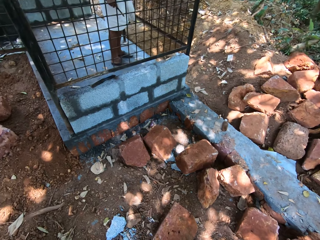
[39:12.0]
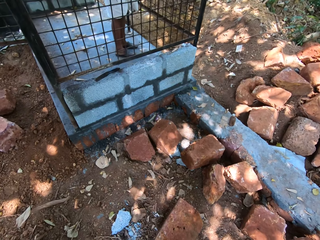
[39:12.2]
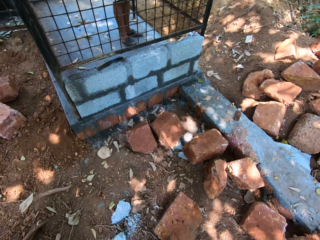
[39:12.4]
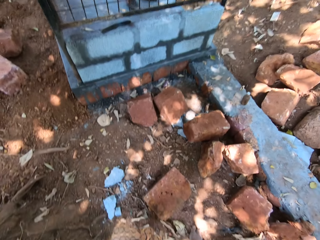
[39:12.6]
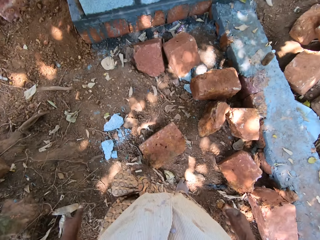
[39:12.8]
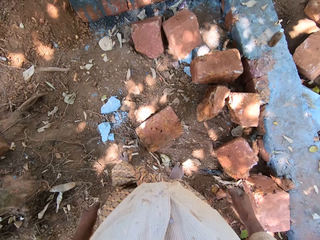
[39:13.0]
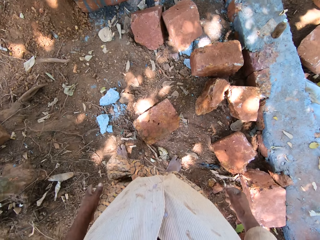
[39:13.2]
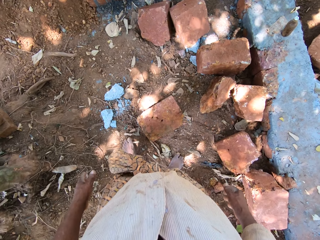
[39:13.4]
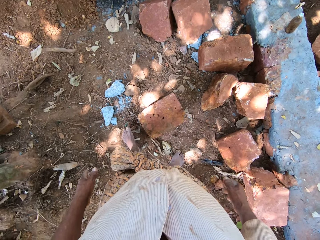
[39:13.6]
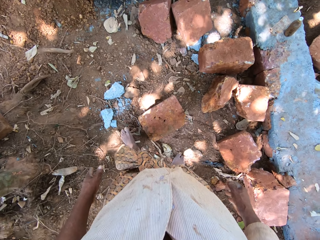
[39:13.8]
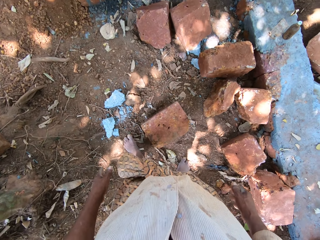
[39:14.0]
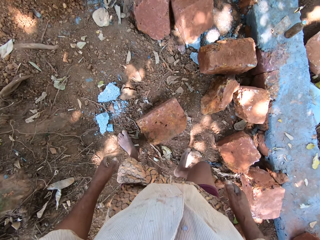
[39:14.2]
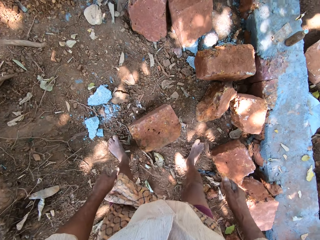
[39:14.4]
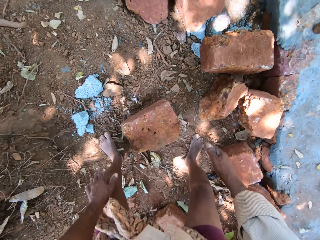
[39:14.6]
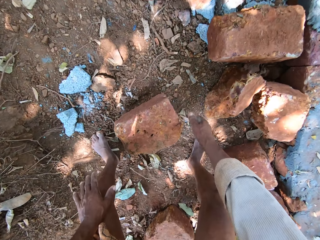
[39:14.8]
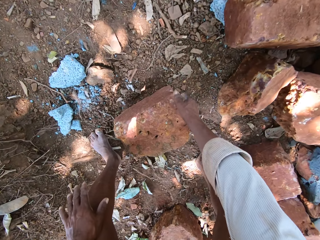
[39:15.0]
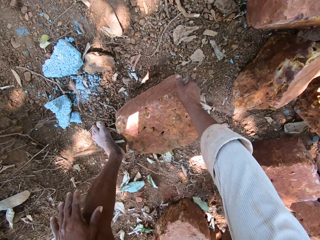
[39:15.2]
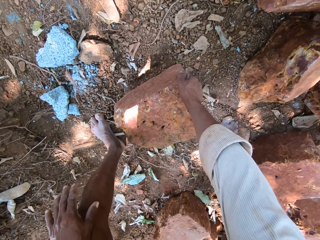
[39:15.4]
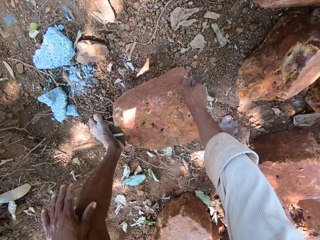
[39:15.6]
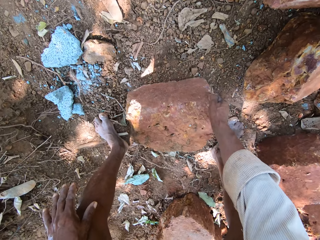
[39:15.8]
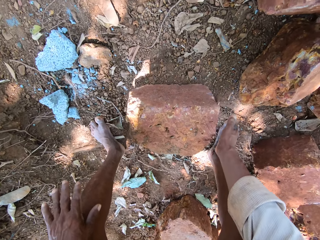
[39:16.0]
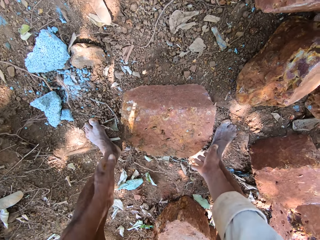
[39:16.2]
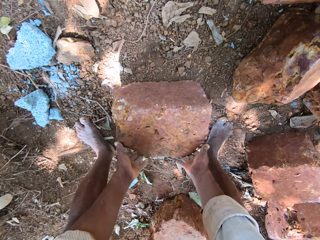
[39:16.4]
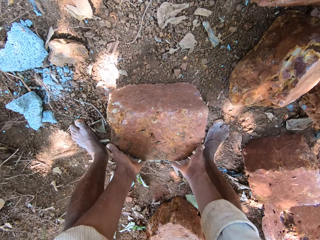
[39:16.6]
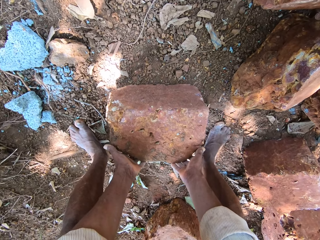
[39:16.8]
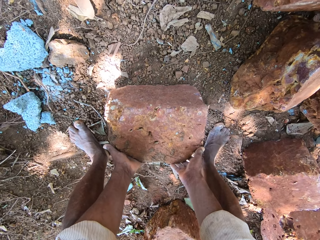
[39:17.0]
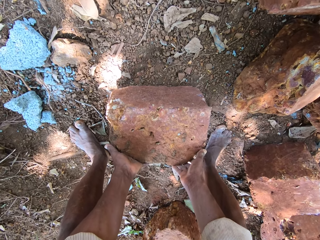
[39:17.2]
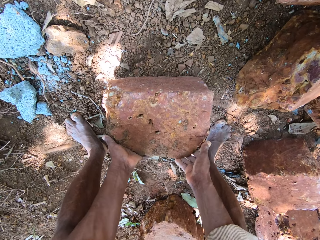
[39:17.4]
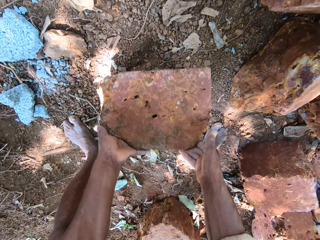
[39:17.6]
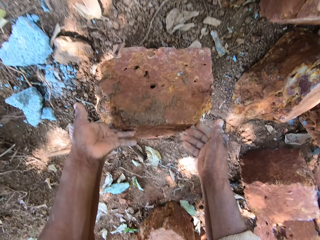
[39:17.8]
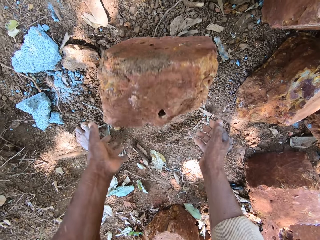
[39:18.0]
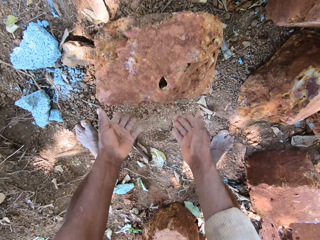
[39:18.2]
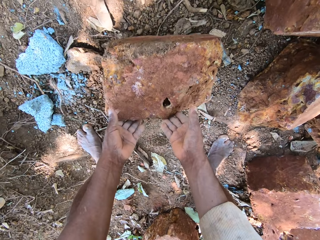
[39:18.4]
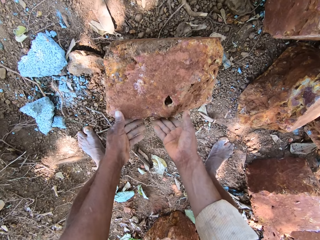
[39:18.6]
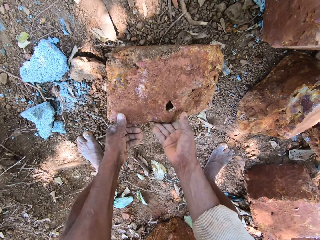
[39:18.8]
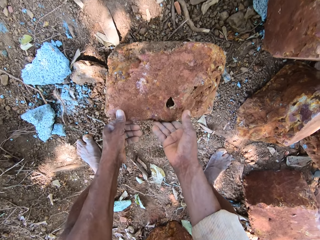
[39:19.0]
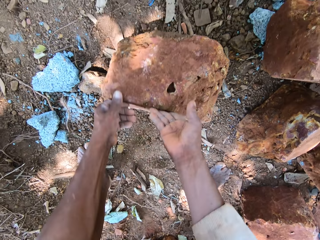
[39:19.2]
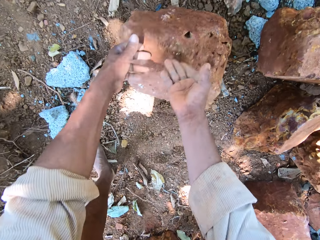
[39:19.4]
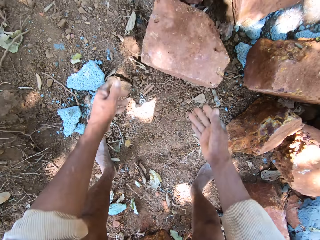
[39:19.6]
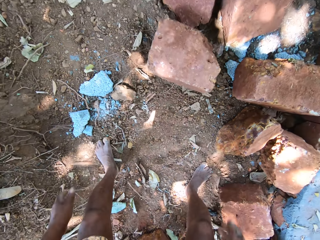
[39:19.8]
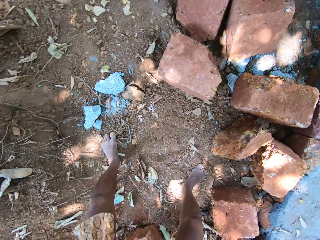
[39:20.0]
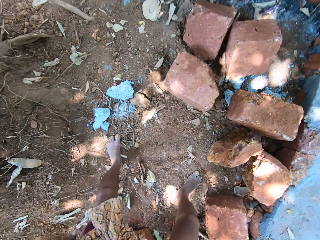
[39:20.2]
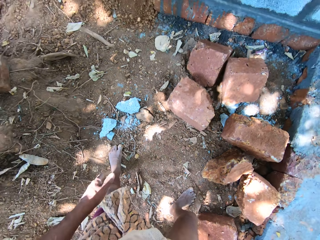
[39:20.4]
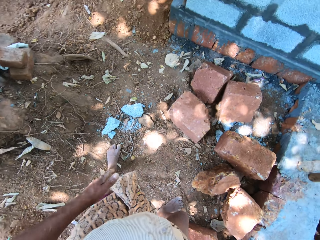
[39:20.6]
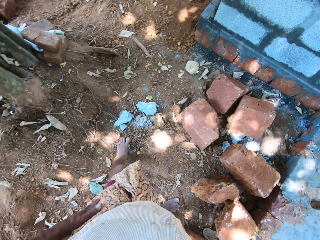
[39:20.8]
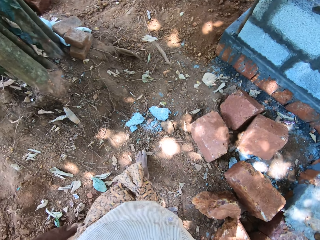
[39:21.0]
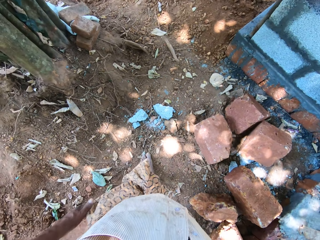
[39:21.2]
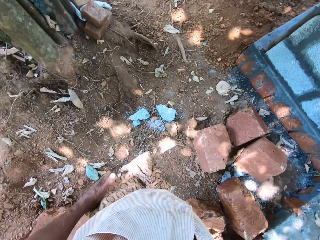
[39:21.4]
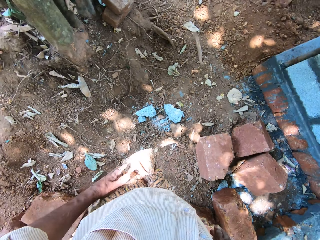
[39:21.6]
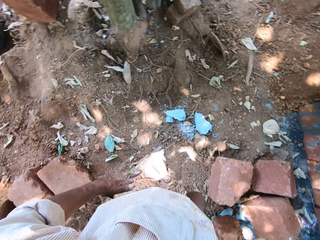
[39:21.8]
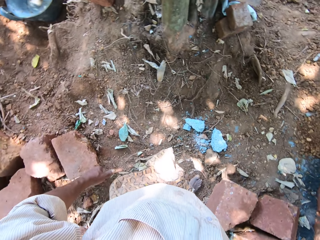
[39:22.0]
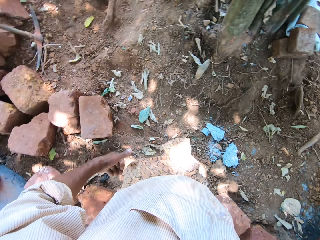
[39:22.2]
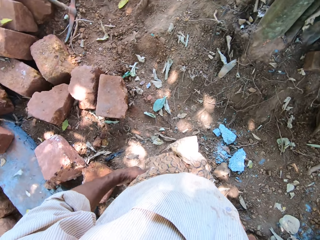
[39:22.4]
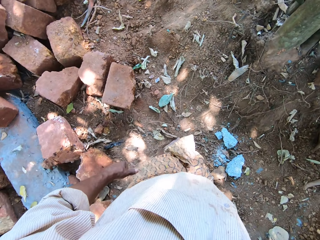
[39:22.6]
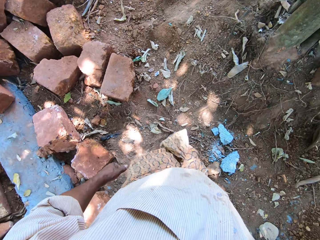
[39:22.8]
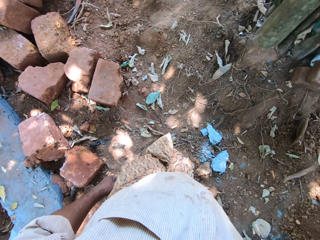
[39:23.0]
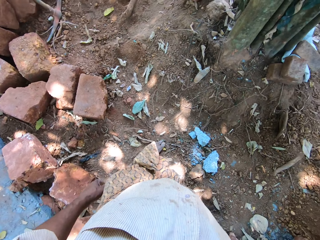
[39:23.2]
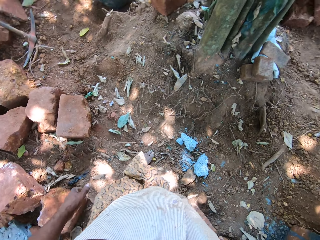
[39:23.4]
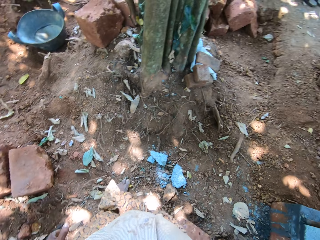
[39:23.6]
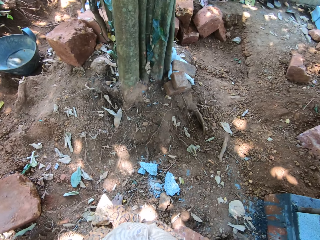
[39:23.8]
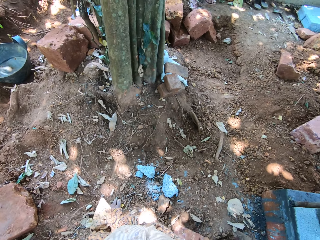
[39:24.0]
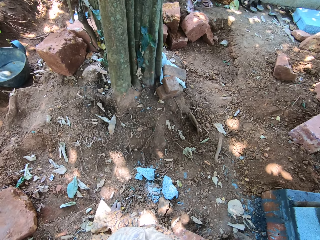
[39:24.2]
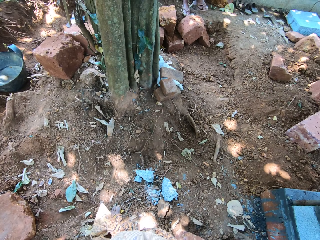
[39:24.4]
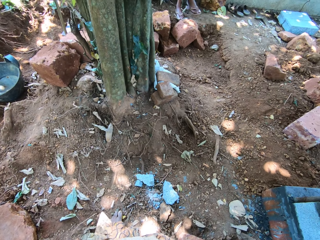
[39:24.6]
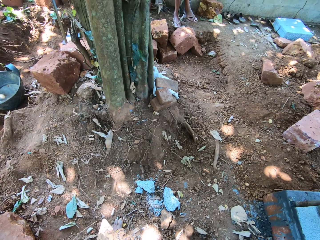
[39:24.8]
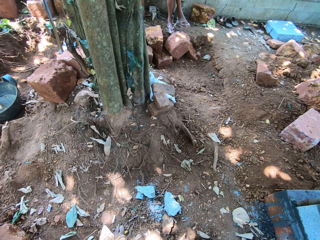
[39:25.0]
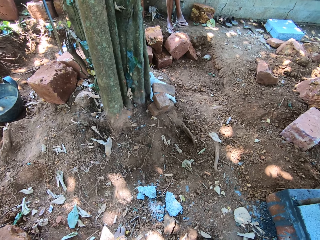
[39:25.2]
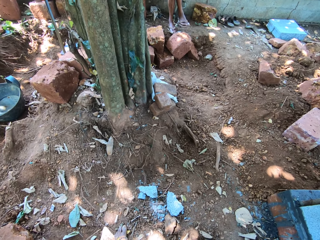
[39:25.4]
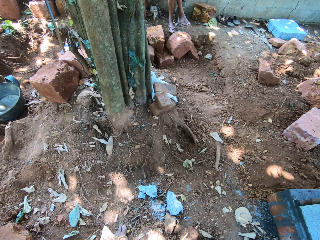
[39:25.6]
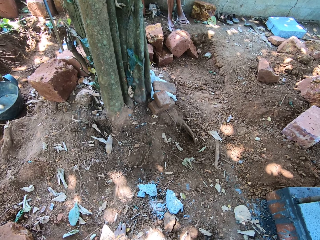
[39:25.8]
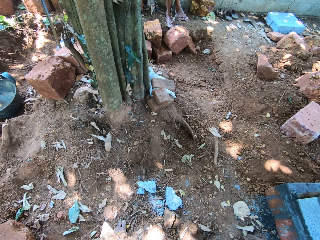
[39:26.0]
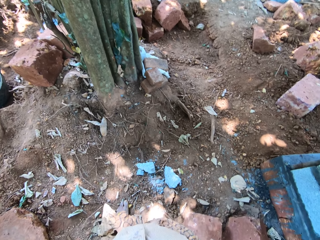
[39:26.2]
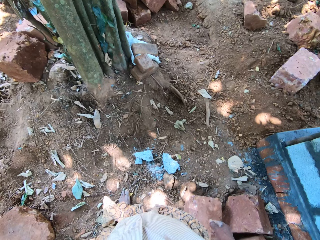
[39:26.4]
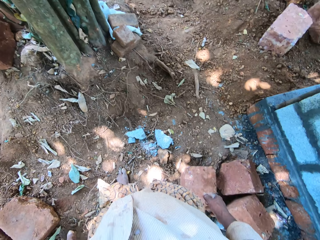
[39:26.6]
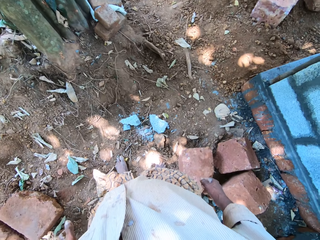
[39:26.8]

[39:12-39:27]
The camera wearer moves the brick on the ground with his right hand. He holds the brick. He turns the brick. He moves the brick on the ground with both hands. He lifts the brick. He turns the brick. He removes the hand. He rubs the hand on the leso. He looks around.

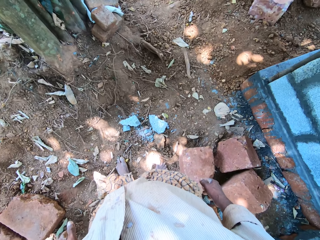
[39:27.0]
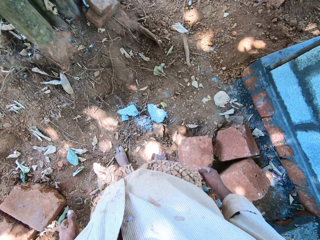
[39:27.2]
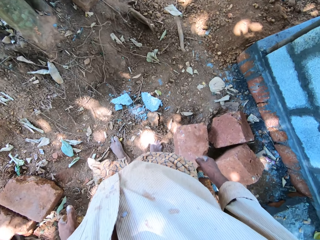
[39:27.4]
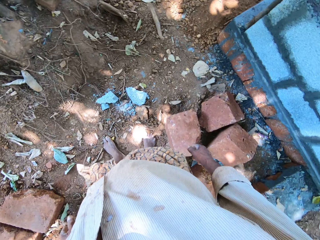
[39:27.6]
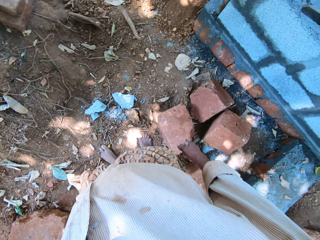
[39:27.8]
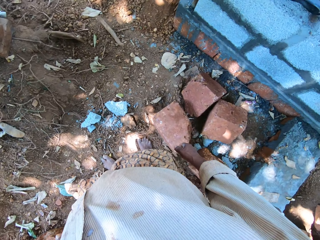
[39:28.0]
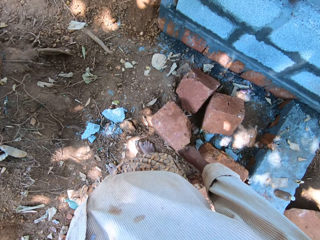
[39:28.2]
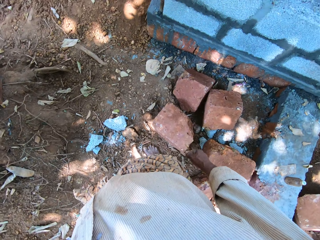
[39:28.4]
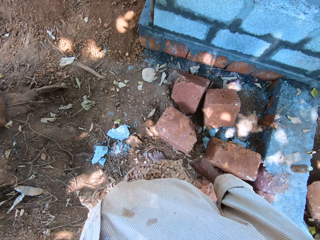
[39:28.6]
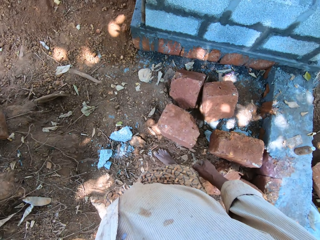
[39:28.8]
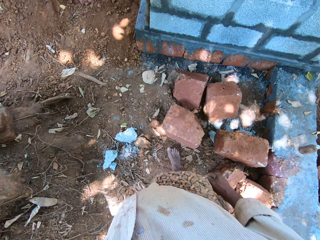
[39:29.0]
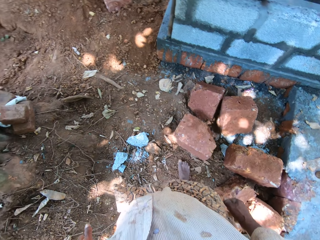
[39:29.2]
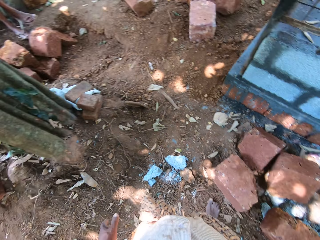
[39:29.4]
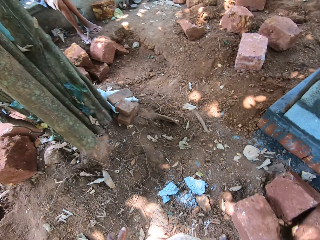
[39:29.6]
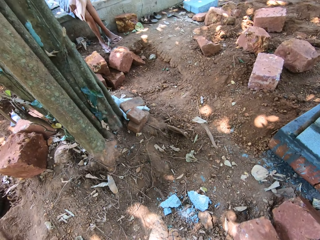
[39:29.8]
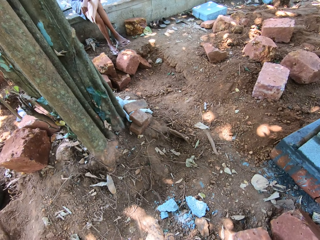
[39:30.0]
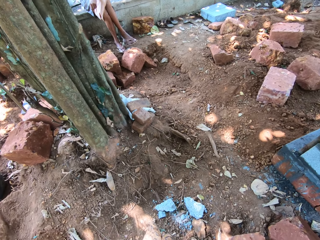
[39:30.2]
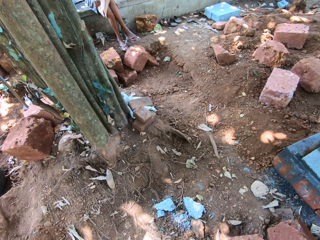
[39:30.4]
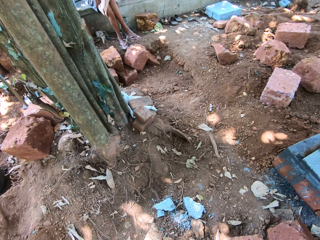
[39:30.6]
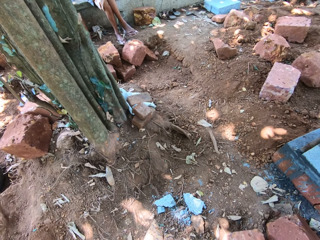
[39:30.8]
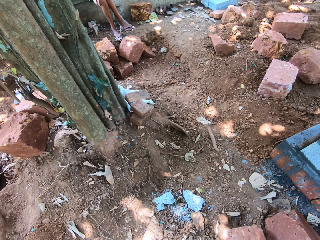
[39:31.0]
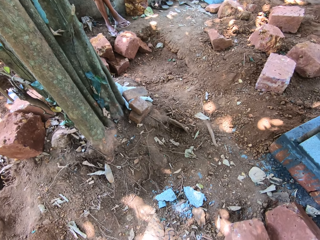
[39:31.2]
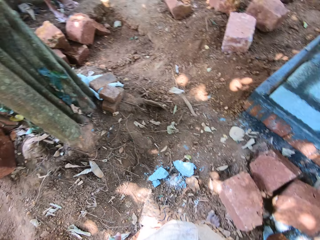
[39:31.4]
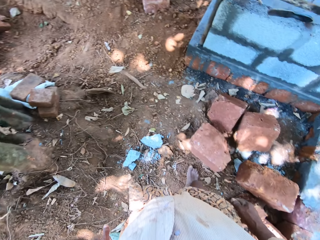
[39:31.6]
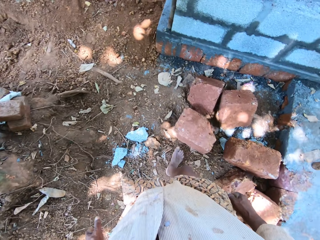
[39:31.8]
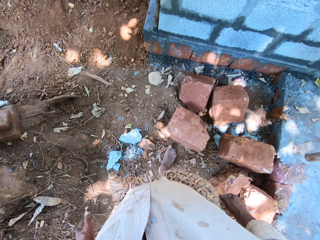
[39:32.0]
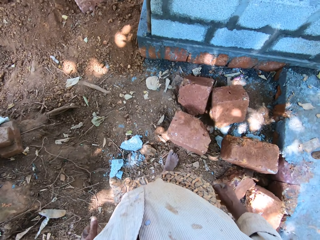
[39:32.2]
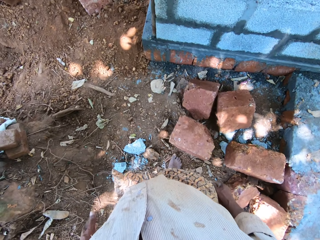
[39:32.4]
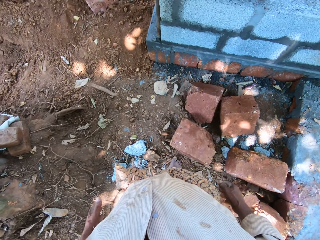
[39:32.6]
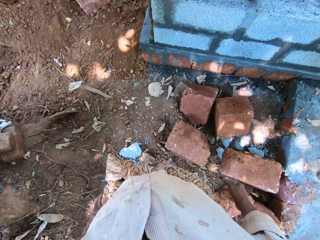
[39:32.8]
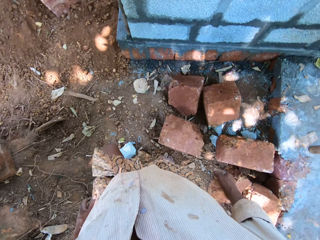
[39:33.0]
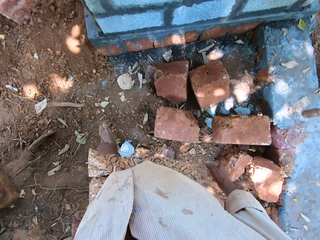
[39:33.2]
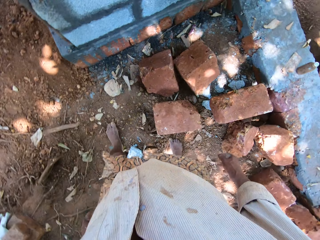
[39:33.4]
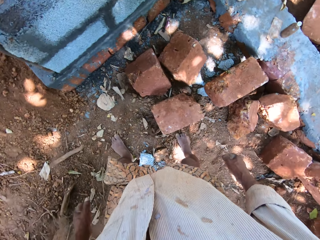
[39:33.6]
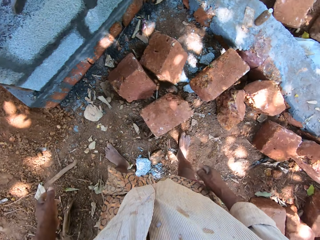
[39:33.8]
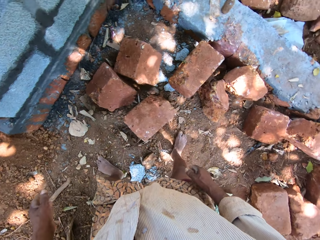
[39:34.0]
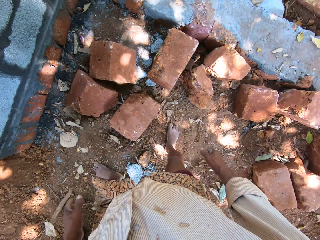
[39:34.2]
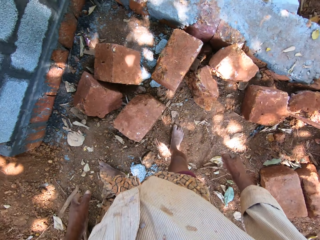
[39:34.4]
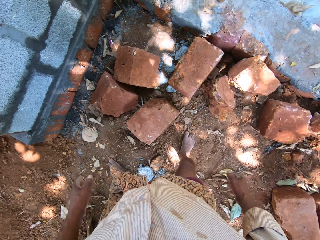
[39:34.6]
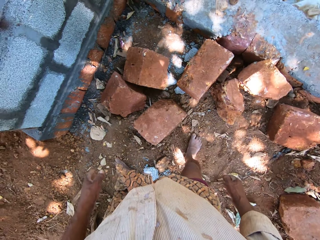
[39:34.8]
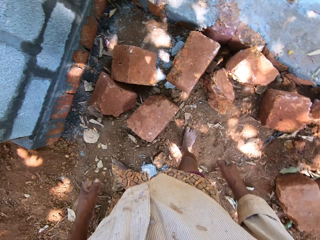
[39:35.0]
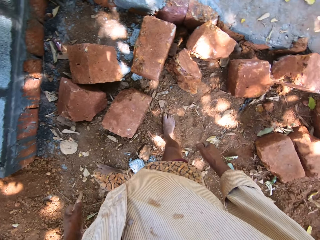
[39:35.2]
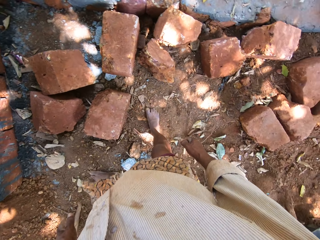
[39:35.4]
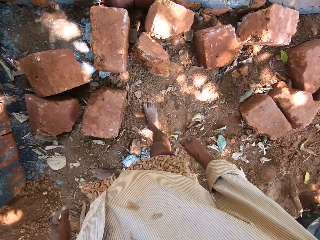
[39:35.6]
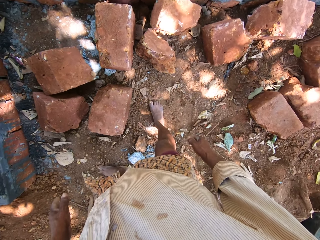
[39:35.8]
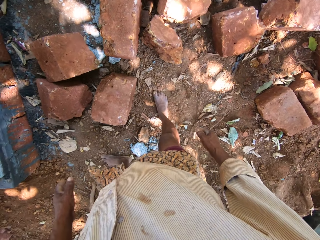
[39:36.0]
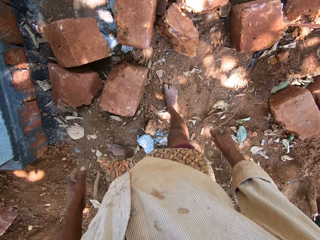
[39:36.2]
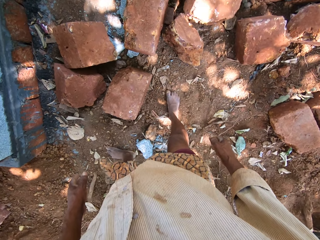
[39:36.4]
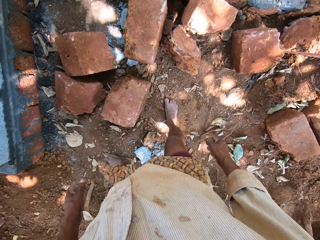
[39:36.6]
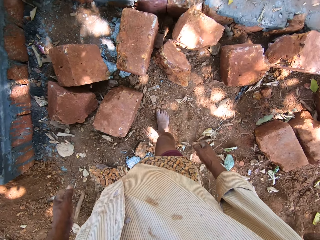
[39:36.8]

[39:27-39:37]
The camera wearer walks.
